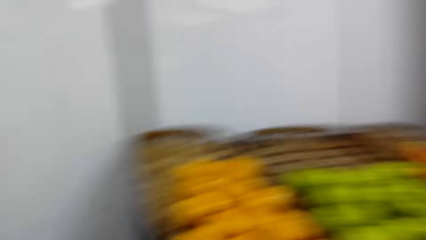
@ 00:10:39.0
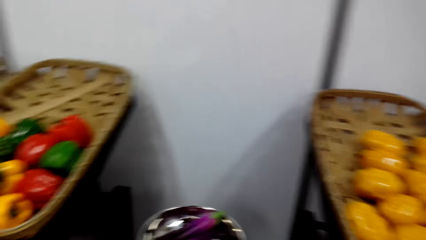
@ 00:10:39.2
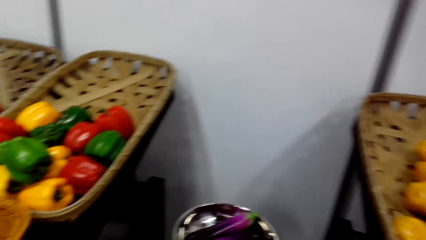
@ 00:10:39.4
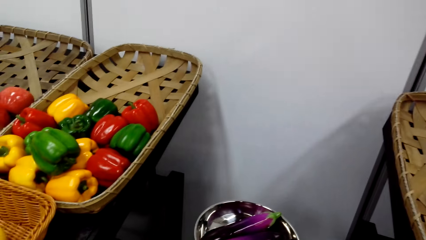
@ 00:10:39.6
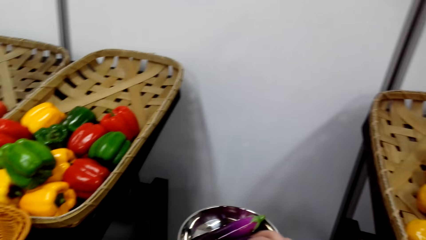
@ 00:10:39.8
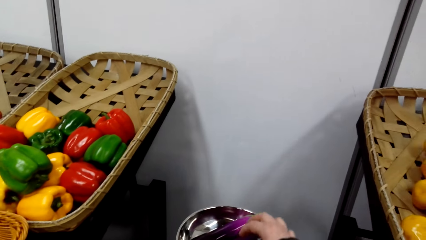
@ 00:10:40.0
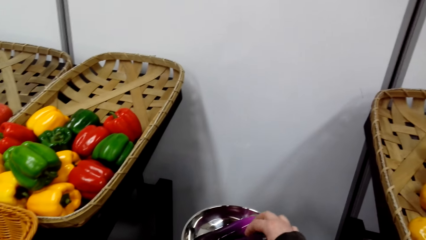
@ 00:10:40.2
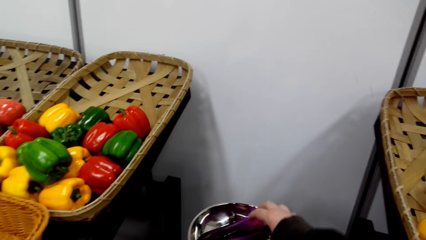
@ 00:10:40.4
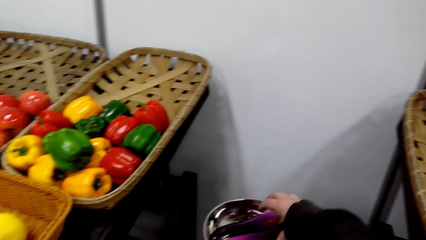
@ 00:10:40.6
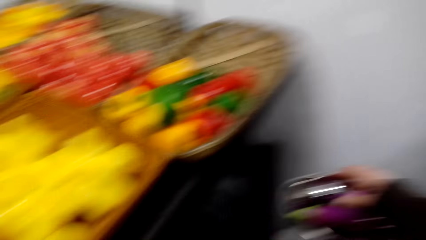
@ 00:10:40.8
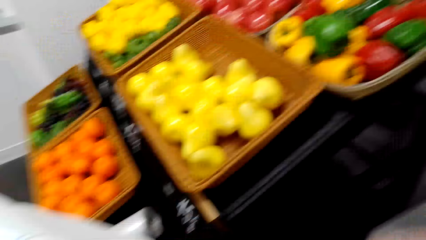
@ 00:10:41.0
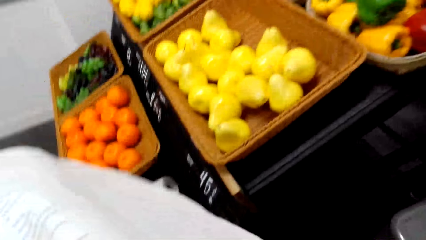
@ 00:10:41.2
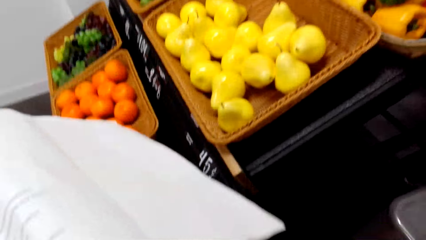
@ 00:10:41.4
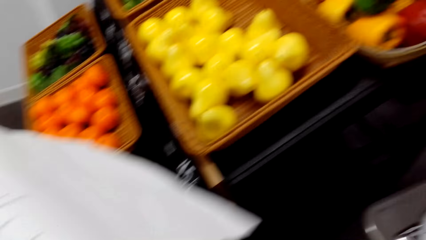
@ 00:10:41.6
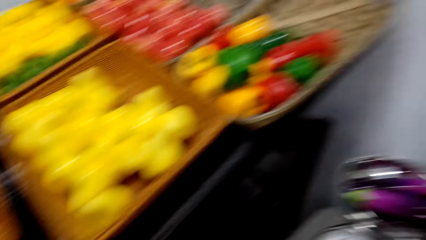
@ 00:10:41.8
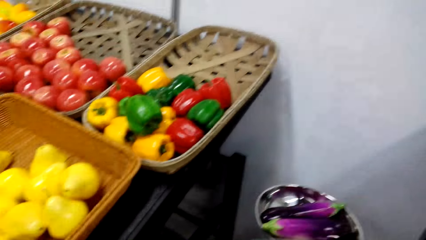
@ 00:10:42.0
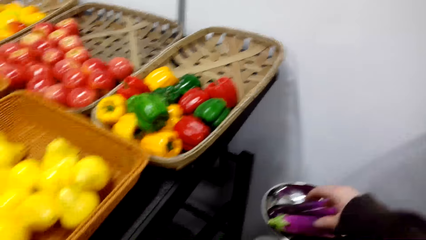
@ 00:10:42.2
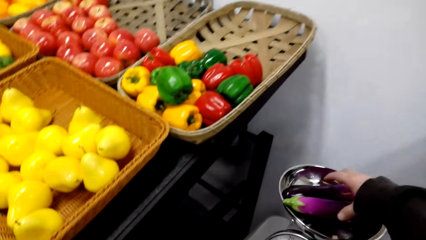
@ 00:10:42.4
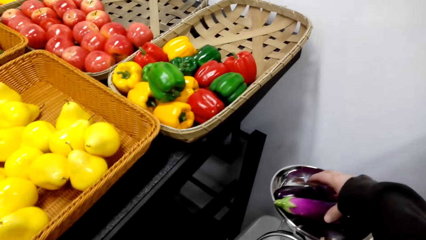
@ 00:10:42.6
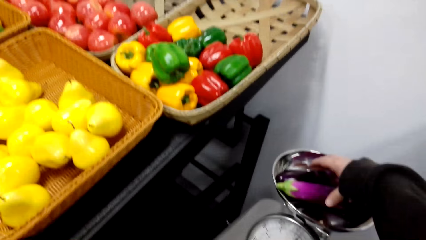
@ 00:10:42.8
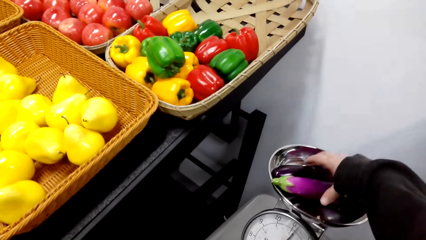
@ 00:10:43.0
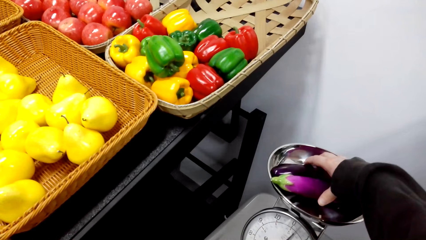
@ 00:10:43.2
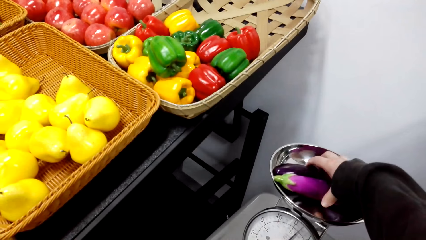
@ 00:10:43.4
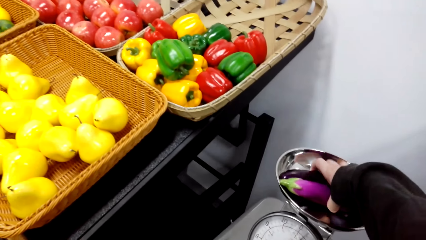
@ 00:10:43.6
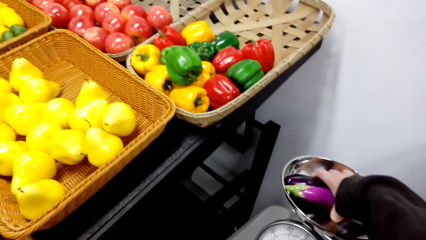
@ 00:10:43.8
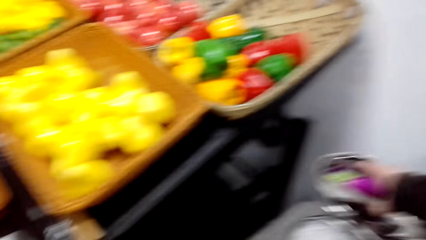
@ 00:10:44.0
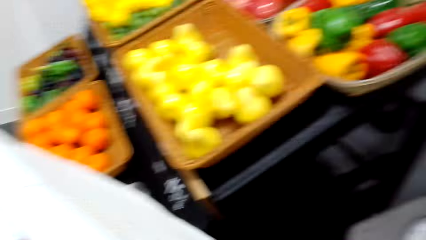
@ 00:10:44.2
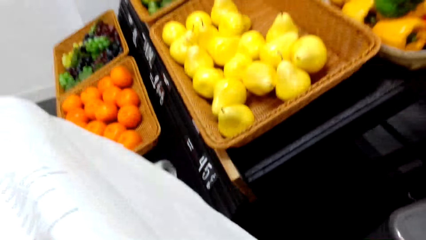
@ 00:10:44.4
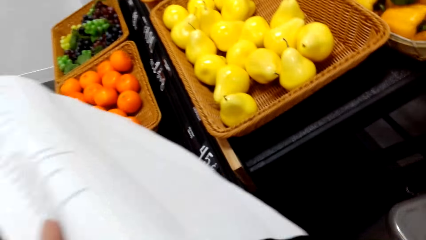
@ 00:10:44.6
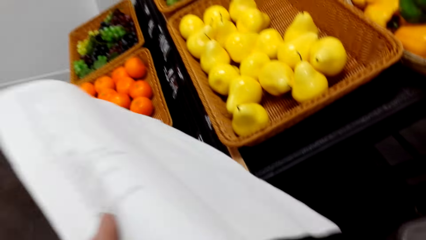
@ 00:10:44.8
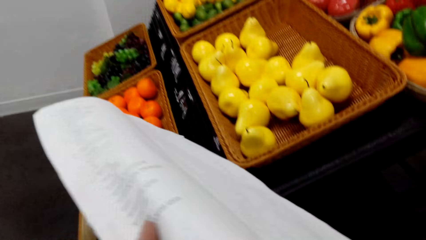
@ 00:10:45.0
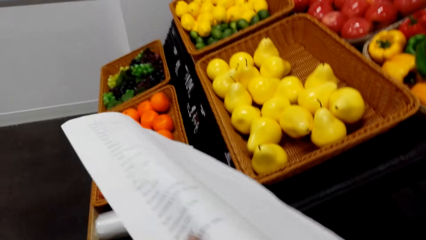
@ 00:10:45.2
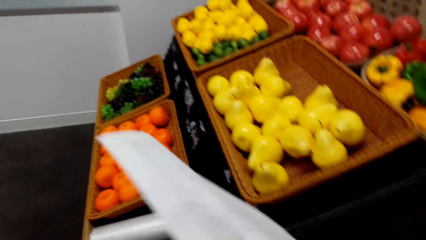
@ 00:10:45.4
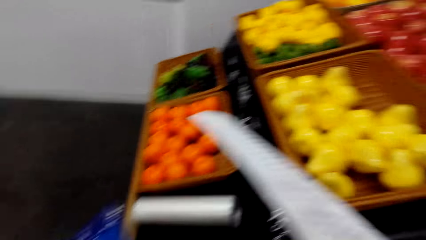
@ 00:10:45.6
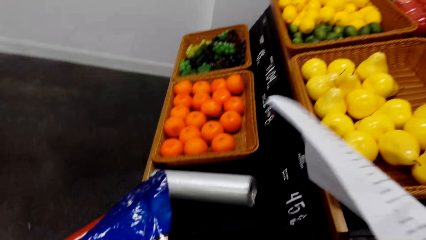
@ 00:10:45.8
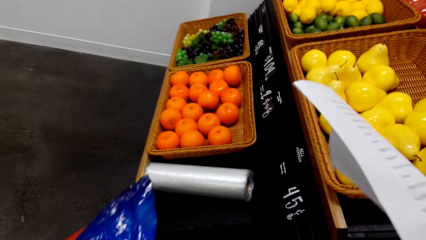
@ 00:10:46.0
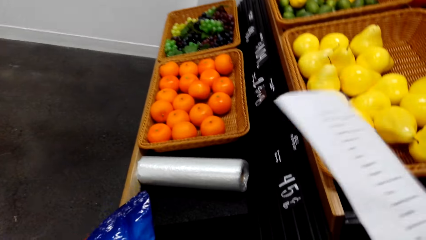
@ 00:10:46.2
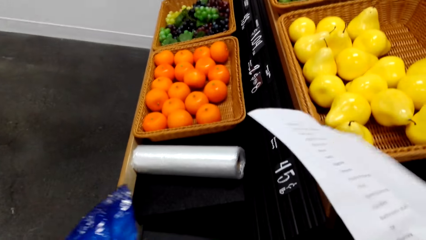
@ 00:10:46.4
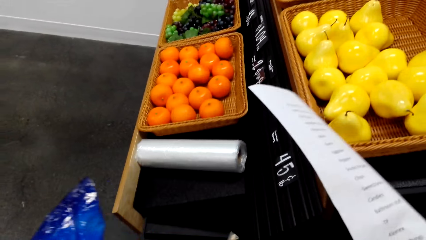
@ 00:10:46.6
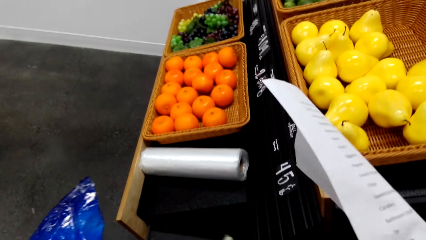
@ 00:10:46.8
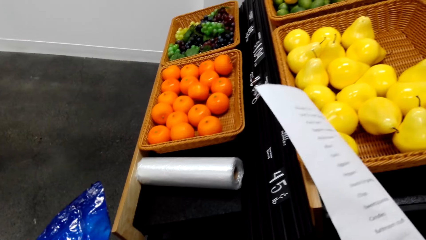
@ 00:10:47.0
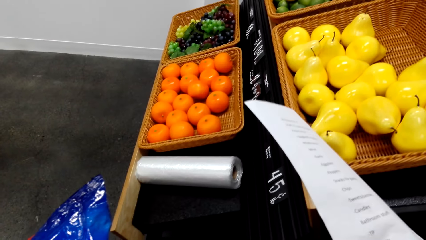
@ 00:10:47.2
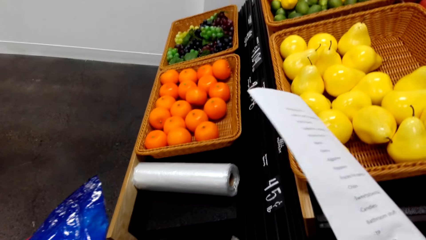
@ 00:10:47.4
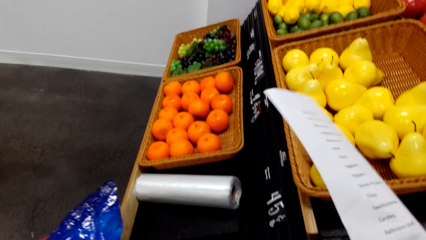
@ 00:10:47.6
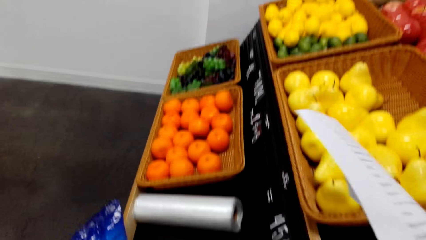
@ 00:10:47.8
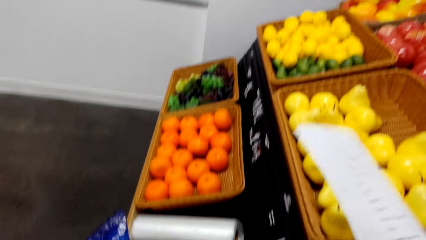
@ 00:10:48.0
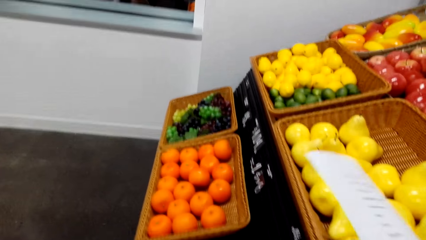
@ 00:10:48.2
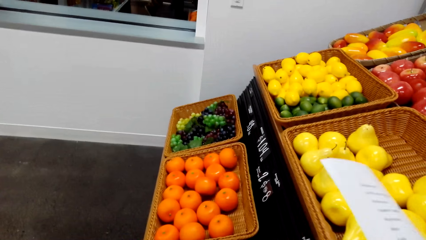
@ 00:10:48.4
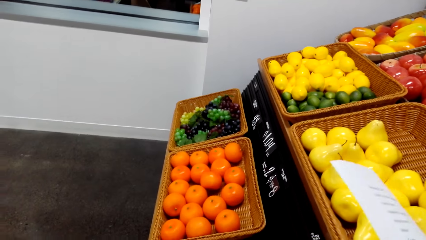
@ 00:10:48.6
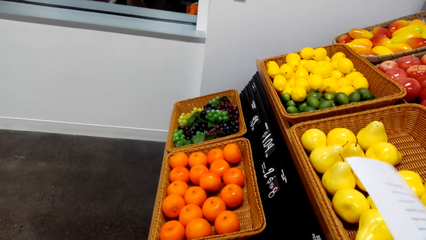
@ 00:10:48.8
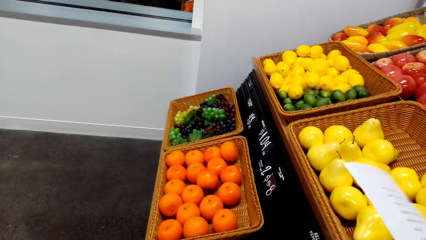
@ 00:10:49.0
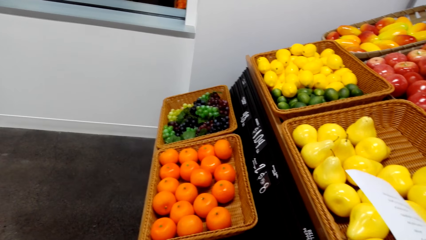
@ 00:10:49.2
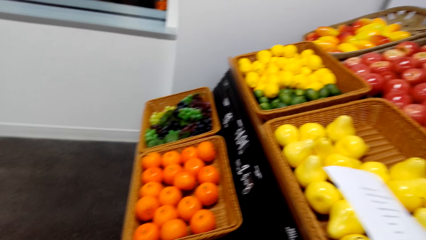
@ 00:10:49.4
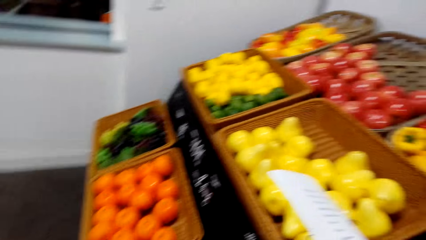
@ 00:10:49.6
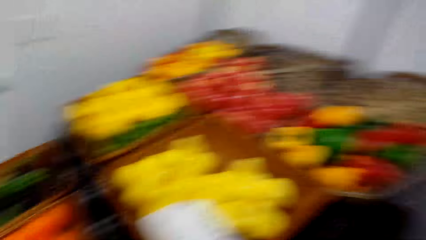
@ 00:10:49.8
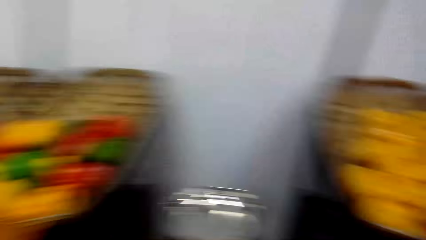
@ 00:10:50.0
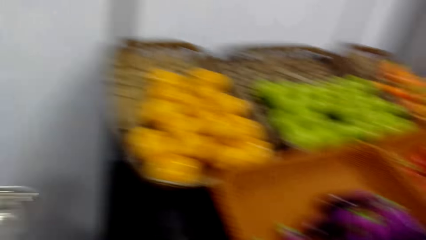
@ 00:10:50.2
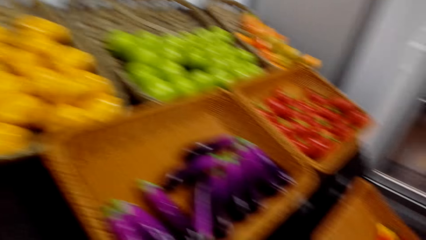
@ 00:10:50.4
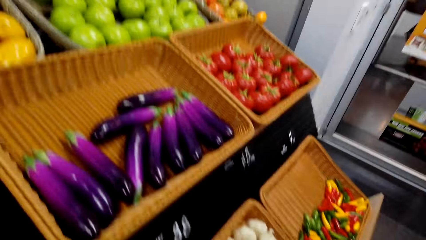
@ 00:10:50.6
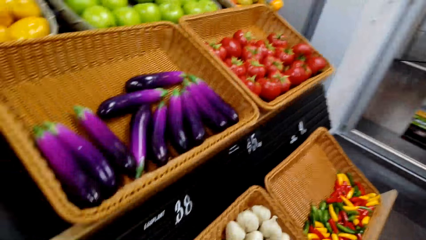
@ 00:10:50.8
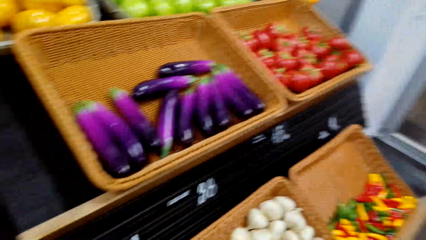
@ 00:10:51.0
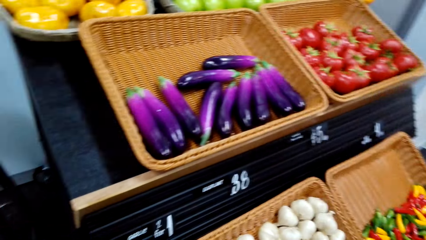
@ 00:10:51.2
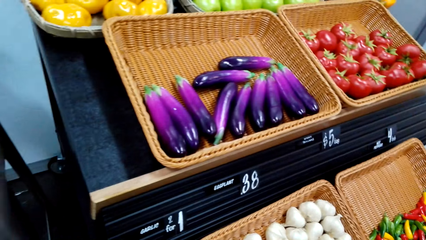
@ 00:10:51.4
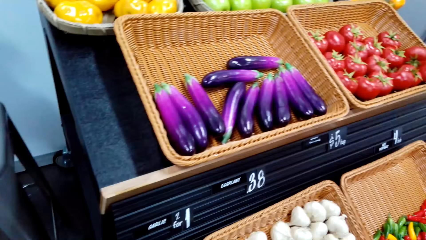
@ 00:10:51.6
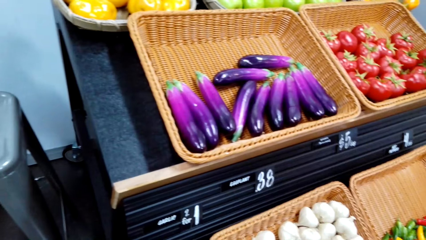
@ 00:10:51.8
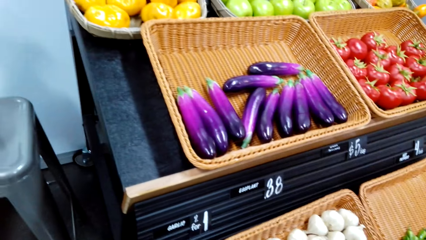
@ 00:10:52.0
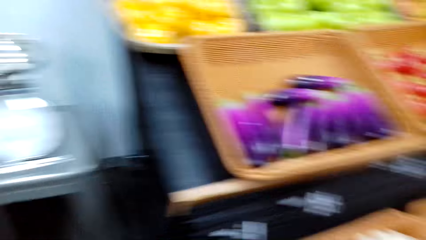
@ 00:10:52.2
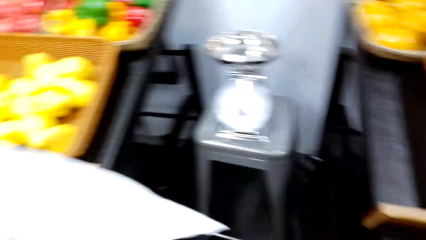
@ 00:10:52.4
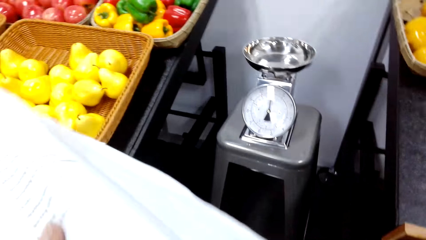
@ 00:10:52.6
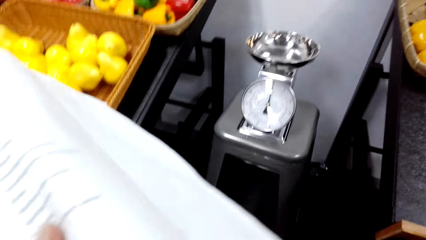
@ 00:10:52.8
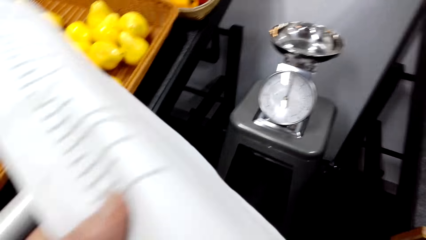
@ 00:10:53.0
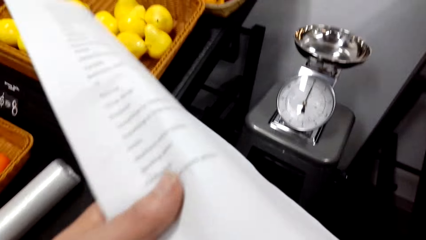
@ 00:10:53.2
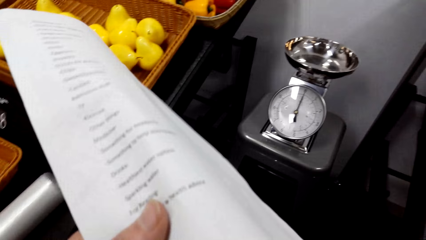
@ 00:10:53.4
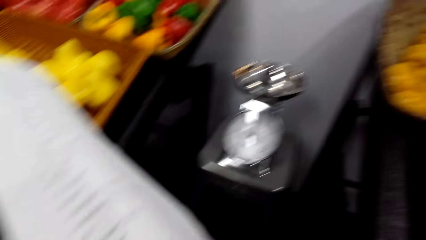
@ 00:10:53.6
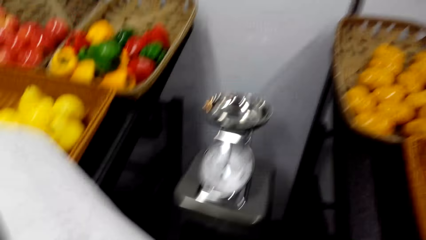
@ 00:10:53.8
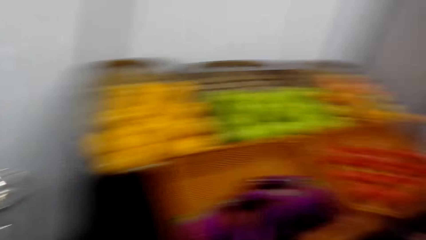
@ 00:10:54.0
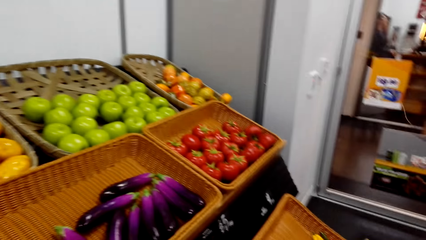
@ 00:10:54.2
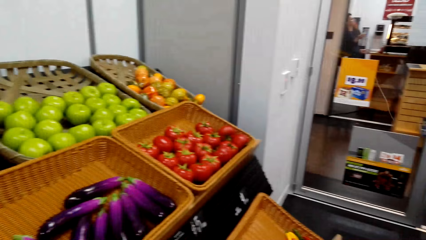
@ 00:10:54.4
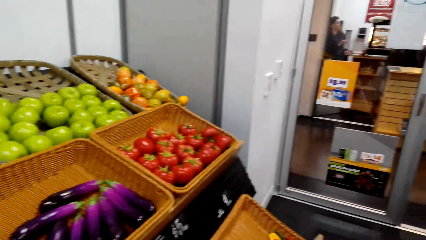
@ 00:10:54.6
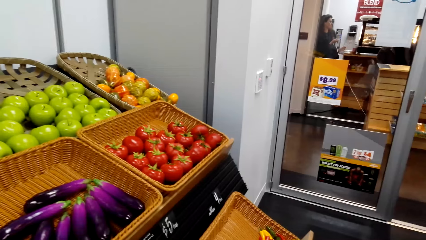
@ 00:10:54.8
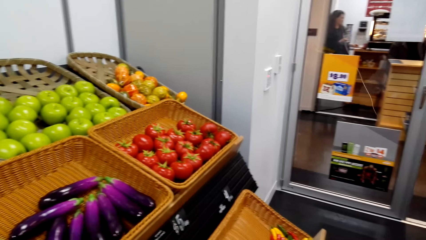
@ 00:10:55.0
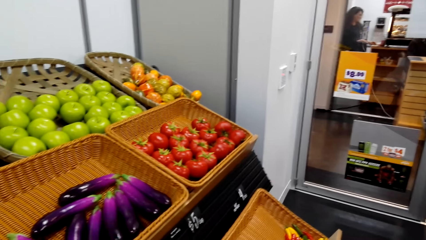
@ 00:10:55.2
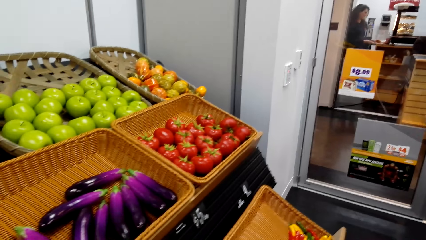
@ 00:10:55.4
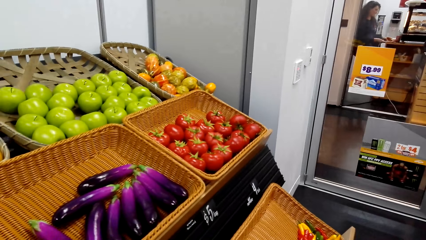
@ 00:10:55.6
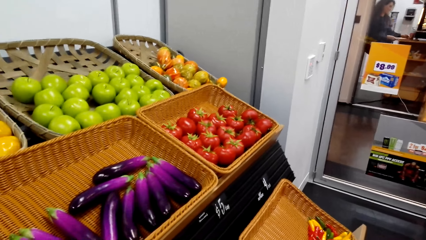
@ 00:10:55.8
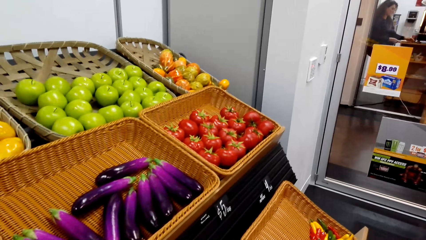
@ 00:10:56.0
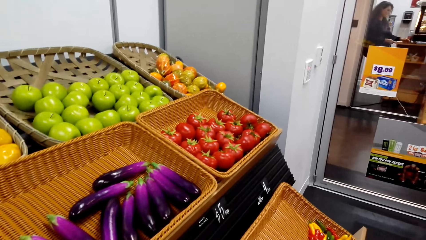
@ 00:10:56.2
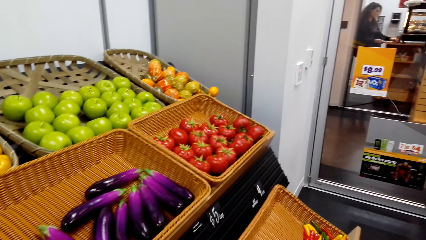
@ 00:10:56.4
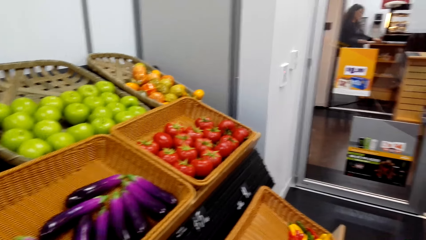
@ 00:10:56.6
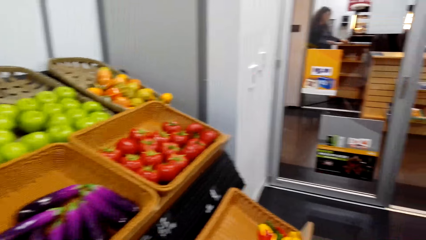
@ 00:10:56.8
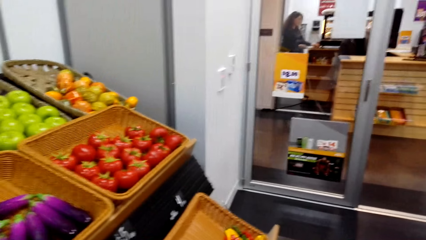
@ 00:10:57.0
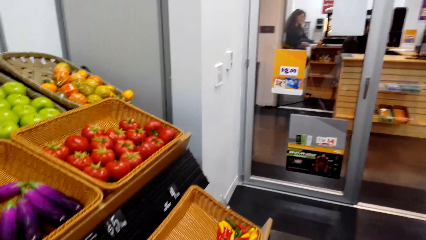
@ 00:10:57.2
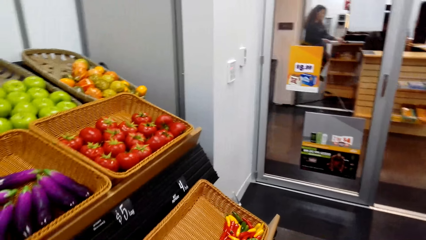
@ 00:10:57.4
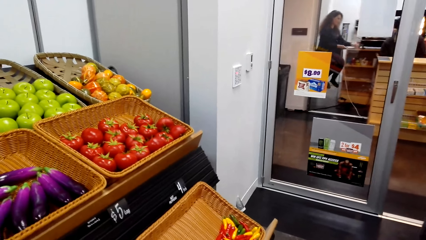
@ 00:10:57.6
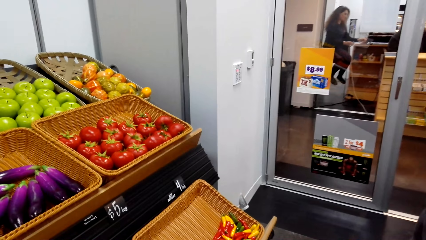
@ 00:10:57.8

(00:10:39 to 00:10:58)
The camera wearer picks up the cucumber from the scale machine. They put the cucumber in the paper. They do something. They look around.
